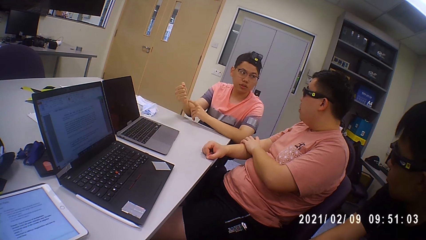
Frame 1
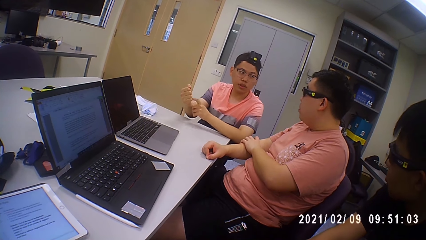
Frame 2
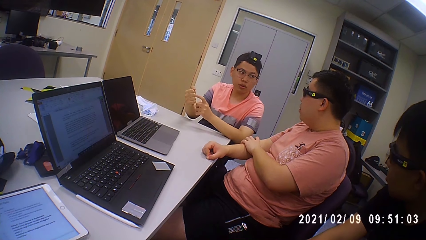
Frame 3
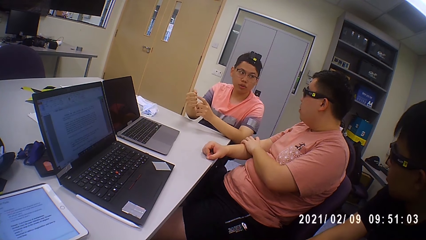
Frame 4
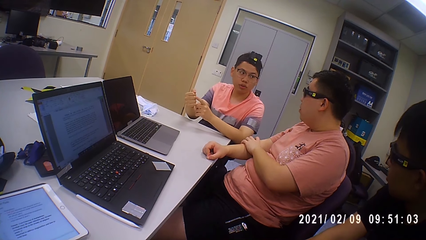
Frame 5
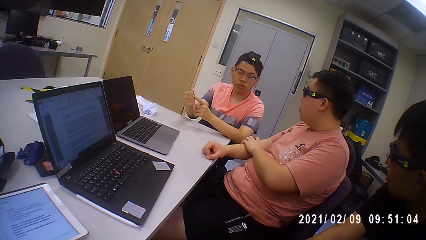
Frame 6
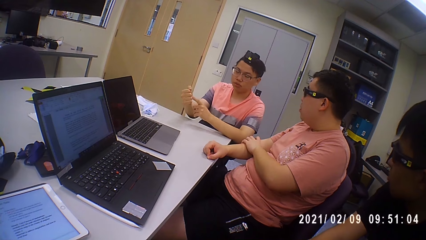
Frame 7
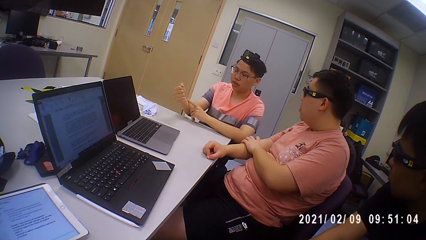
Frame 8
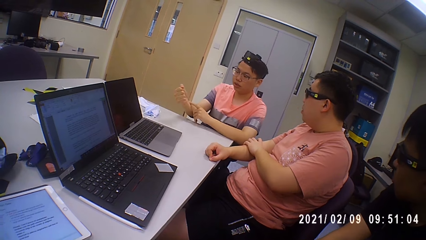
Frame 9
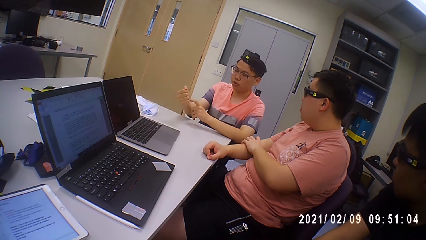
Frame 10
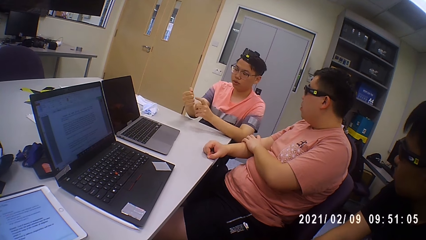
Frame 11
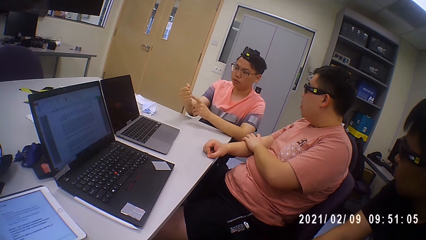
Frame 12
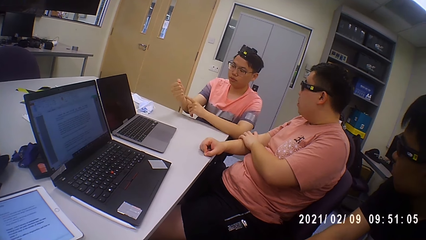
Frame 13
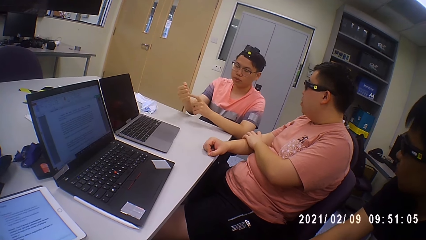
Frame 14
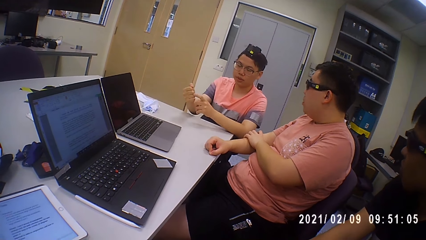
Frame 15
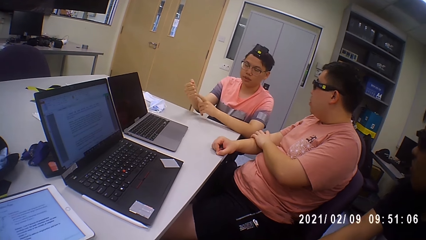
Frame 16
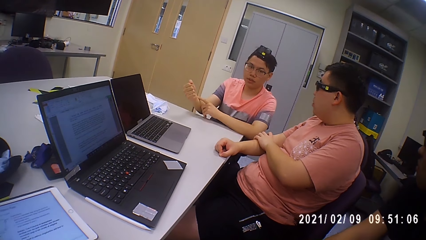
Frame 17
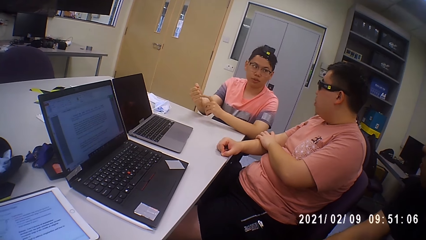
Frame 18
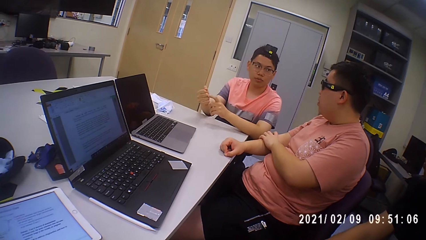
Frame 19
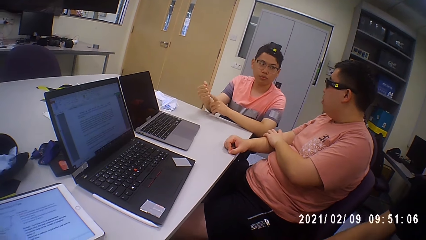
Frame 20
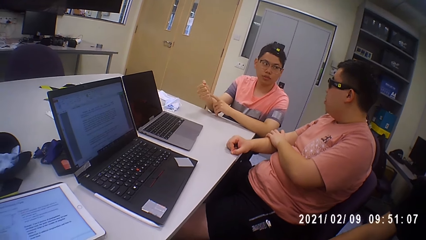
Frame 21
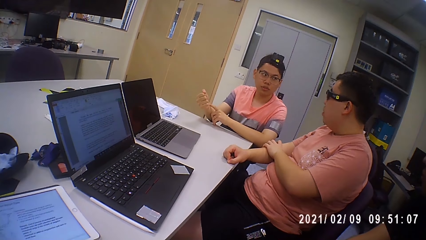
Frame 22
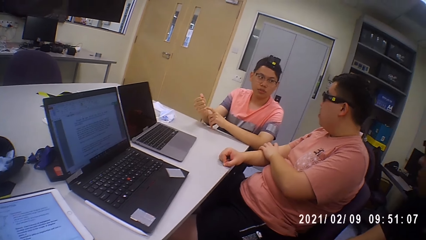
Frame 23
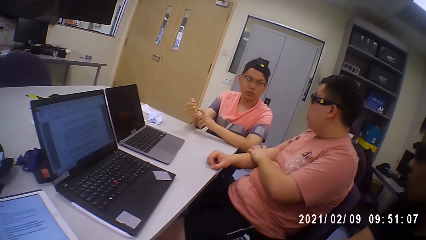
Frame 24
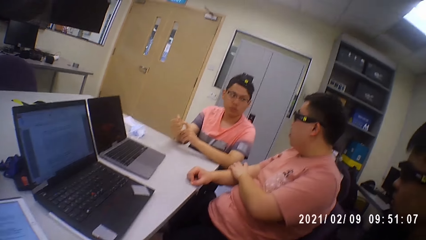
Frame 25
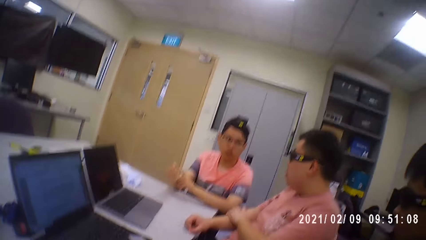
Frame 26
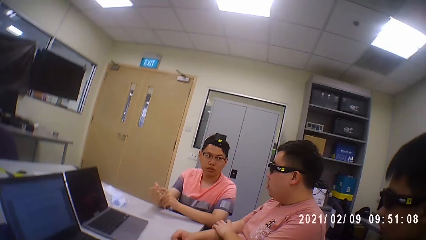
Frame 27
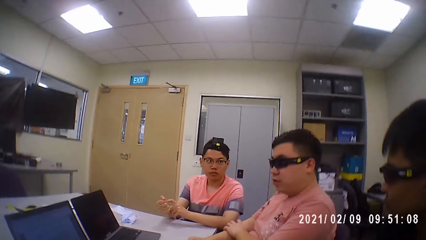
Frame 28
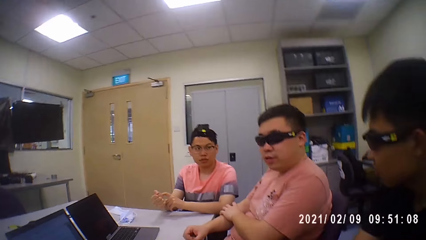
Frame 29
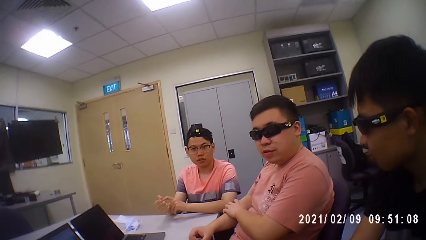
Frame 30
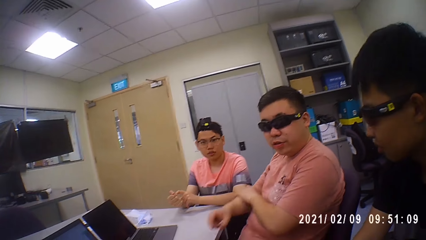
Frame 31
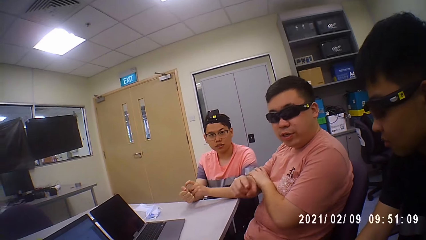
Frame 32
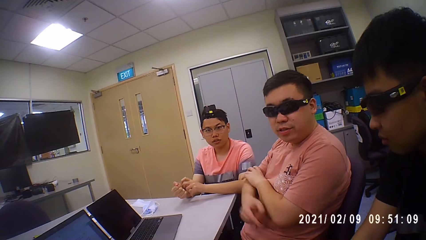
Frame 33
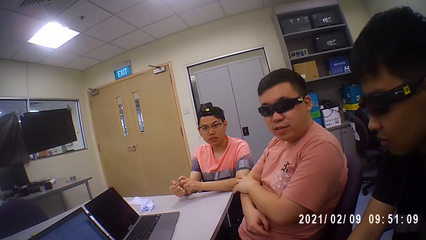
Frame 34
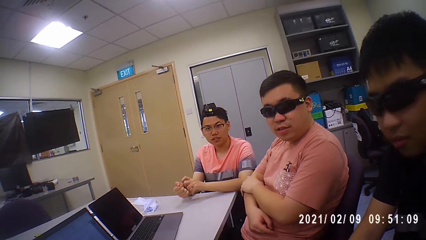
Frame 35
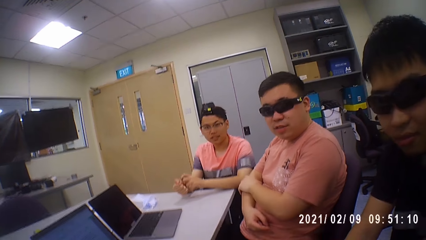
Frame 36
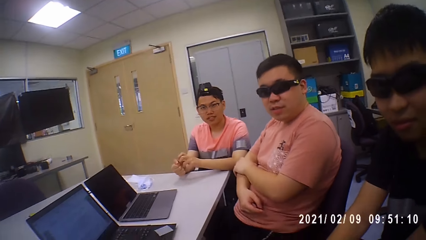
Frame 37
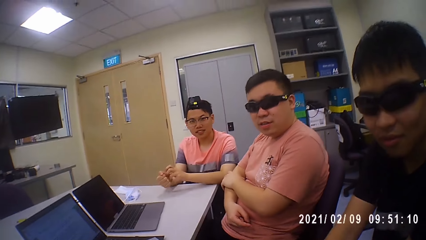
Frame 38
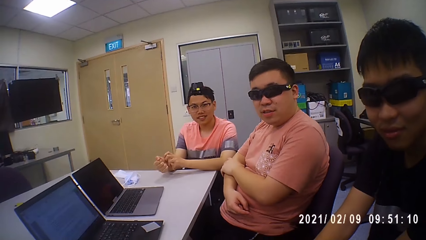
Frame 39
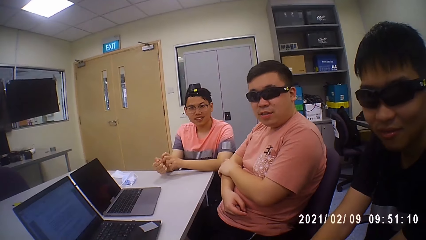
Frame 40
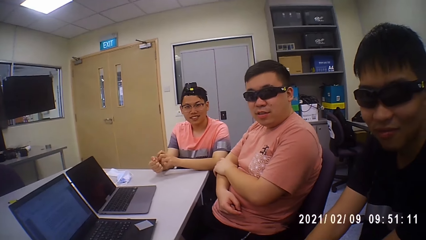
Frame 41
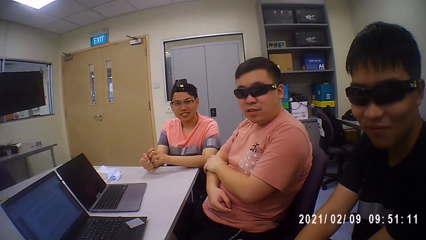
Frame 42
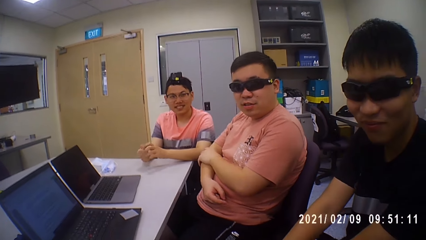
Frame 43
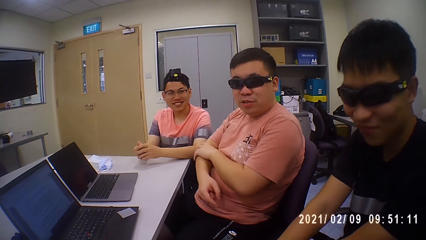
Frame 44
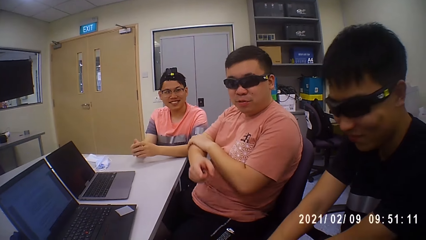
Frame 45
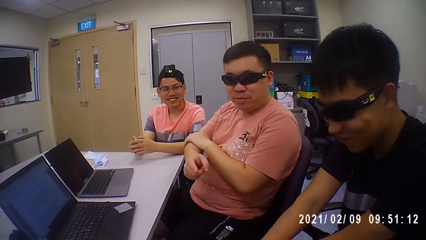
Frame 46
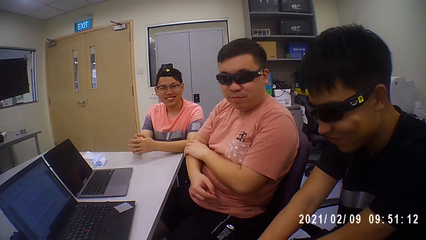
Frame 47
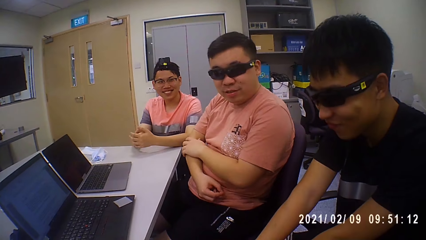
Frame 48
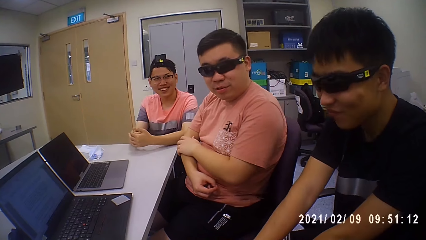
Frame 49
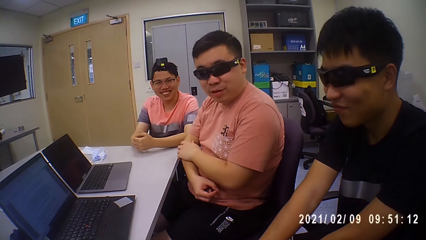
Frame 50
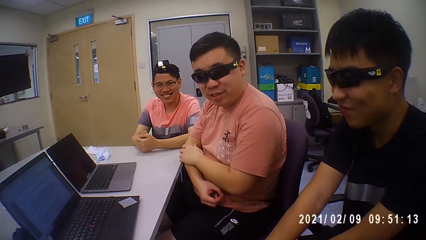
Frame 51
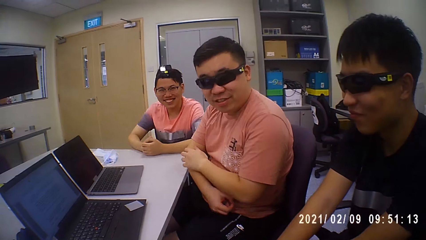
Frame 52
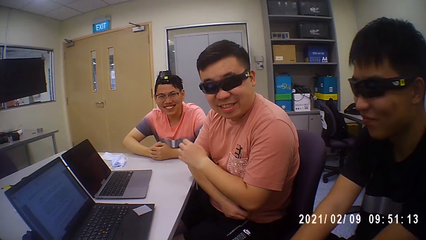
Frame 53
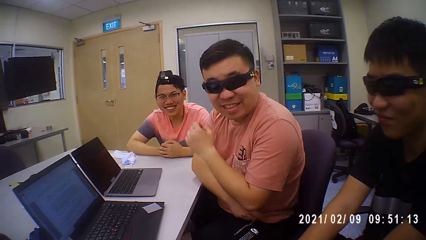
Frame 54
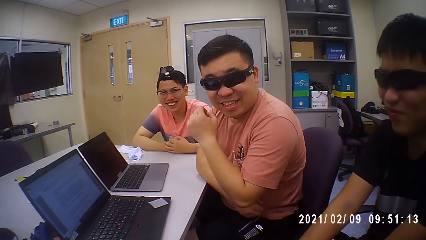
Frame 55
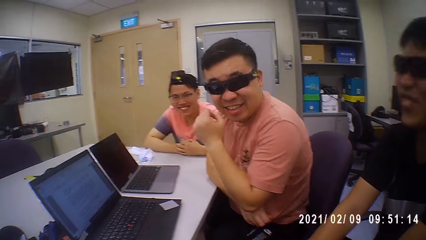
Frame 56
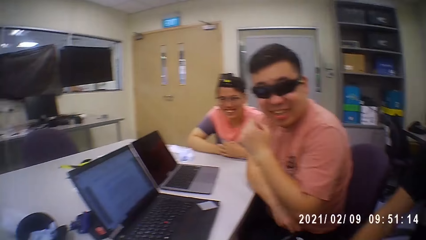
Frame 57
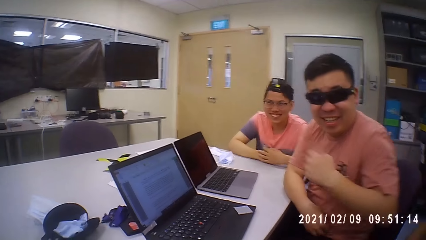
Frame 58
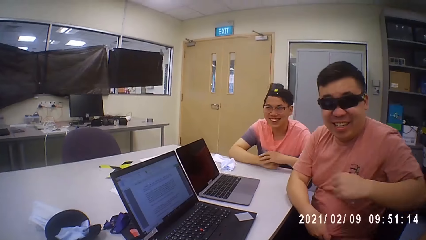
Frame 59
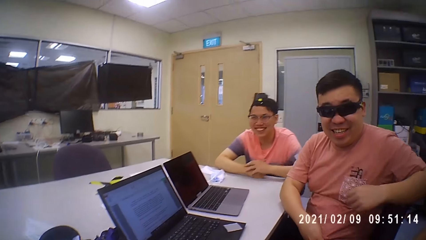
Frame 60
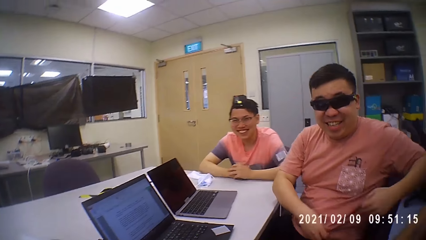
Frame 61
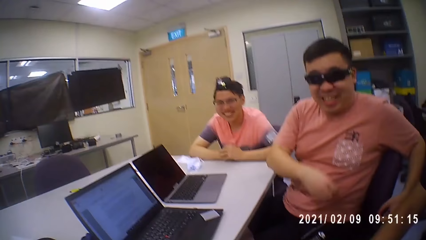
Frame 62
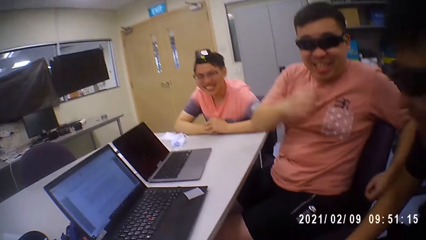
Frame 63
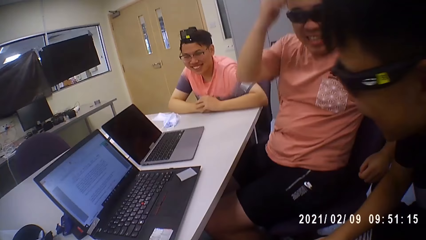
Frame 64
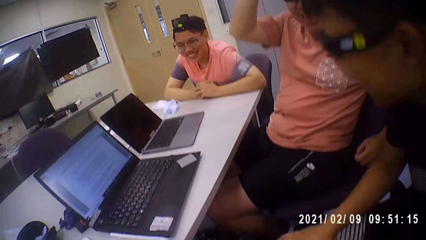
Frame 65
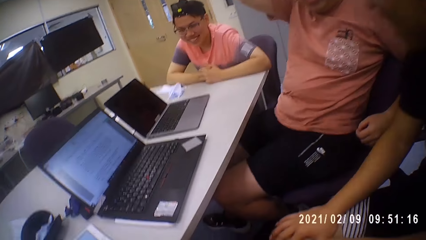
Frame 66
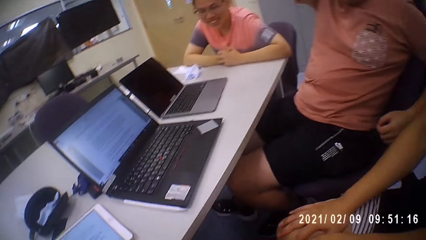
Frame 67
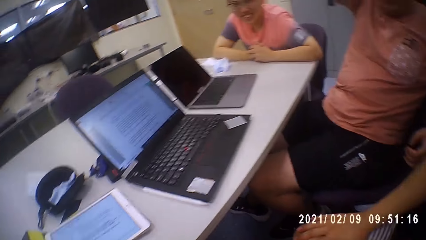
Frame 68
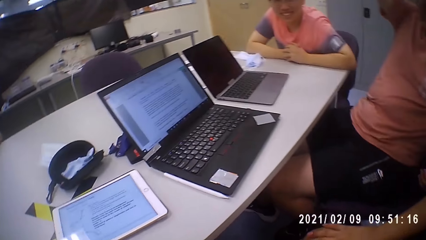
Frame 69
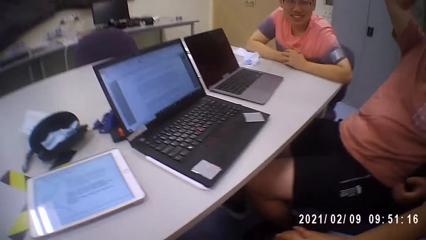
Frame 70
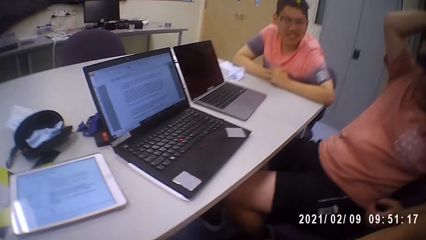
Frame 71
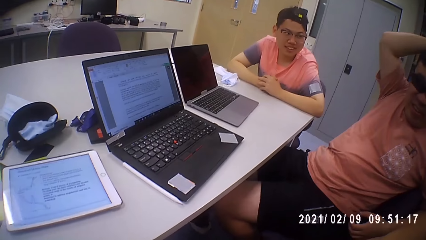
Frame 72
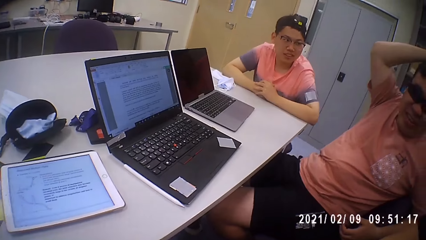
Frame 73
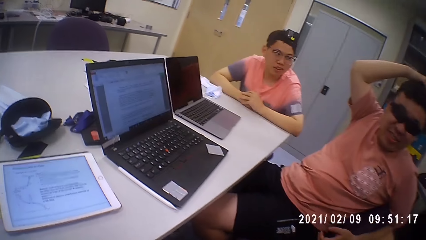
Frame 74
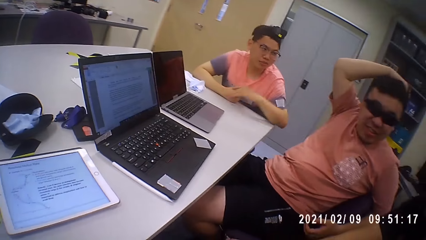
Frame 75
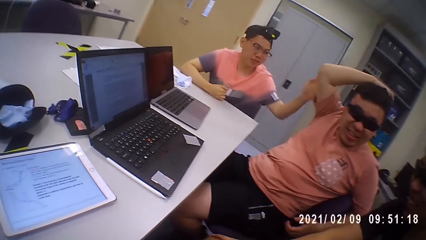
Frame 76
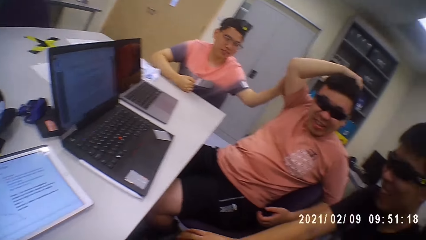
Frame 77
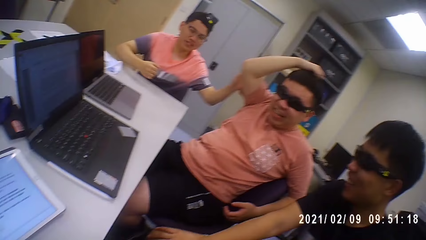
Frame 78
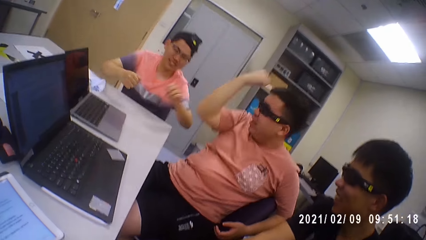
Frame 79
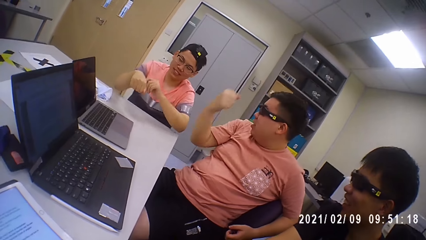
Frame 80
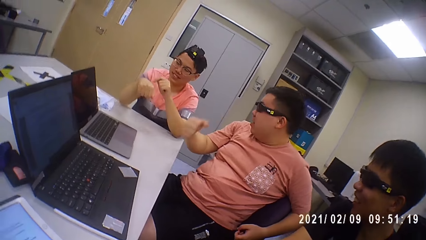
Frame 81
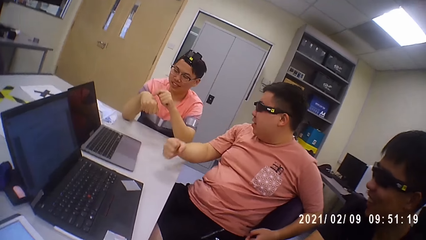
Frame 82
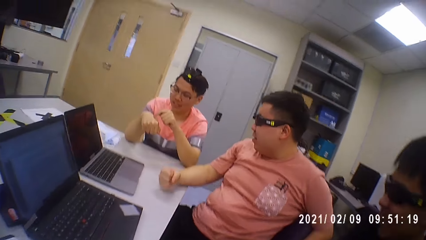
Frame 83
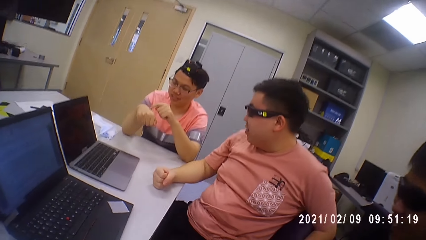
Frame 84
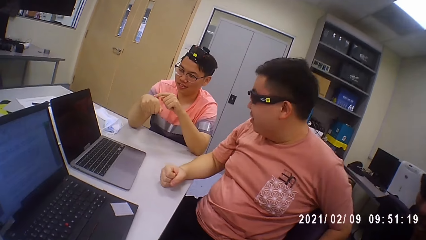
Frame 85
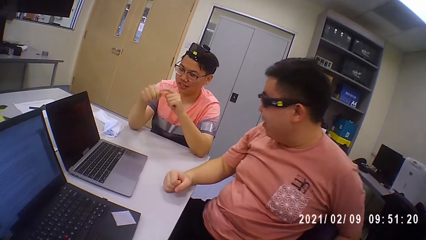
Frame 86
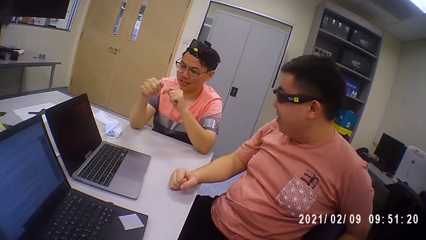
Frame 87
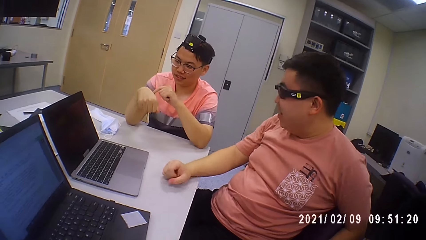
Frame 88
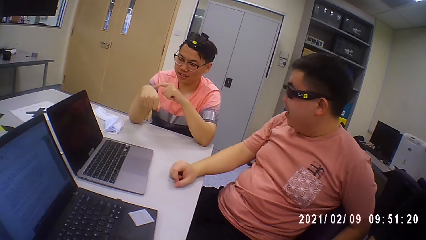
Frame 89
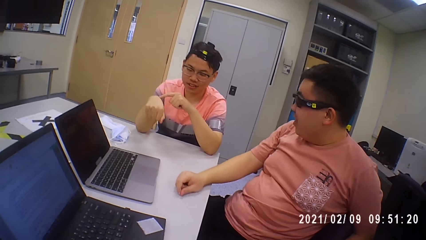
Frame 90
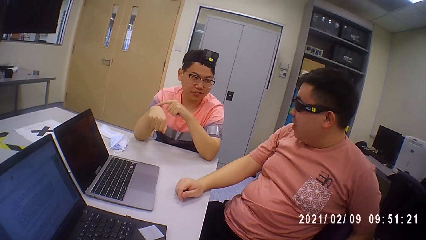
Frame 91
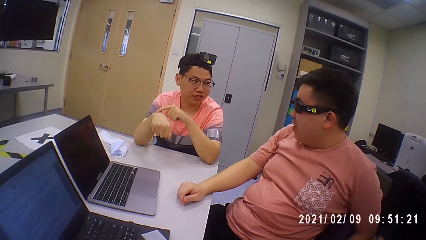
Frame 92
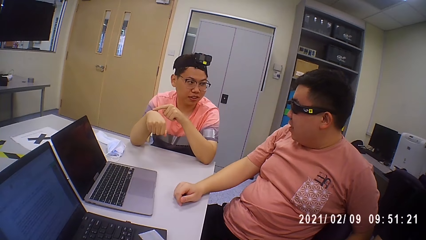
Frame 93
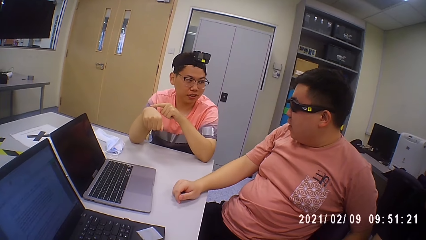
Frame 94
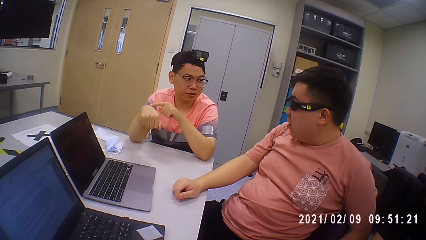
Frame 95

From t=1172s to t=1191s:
A man interacts with the camera wearer, another man, and a third man. The camera wearer converses with the first man. The second man touches the first man with his left hand and holds the first man's hands. The second man taps his right hand with his left hand. The second man converses with the first man.
